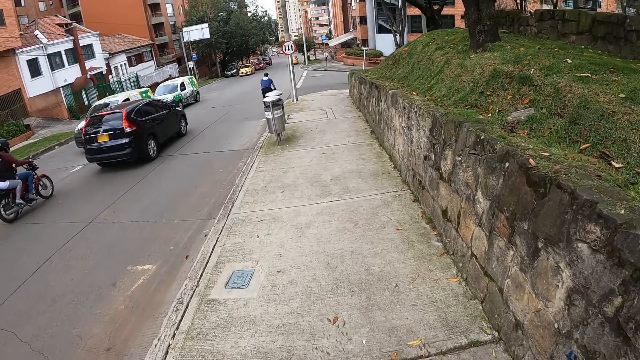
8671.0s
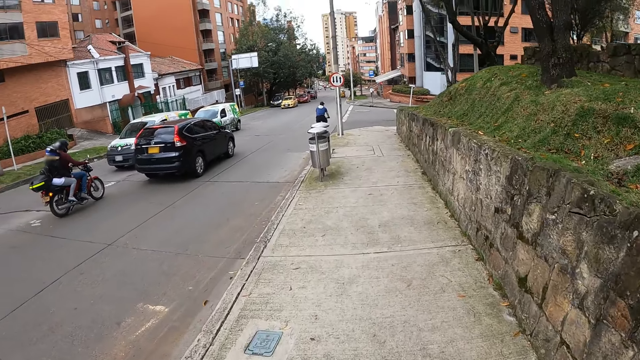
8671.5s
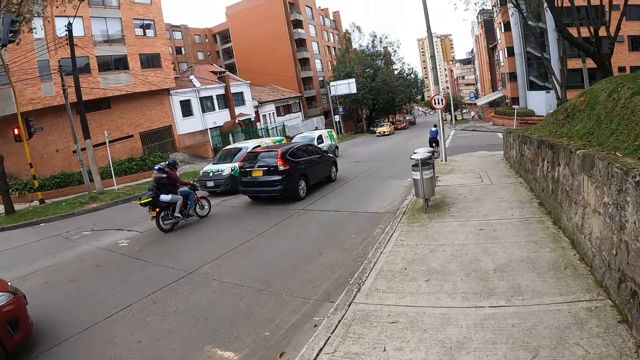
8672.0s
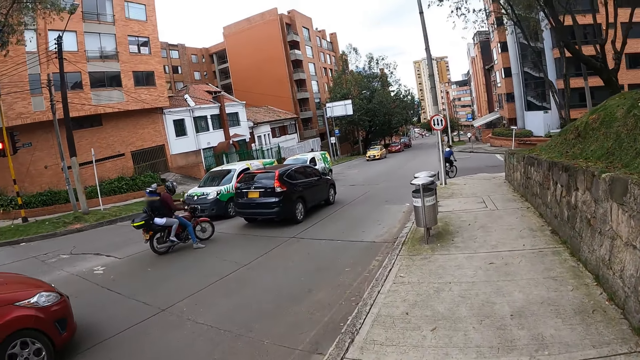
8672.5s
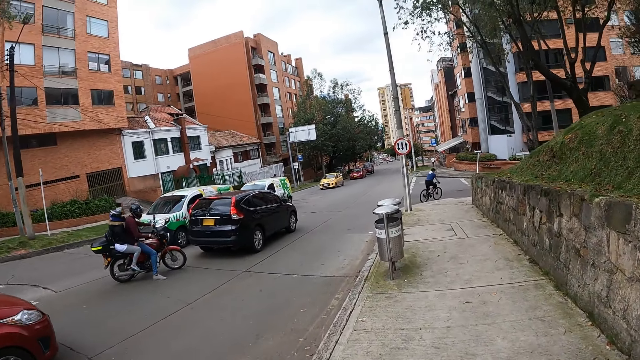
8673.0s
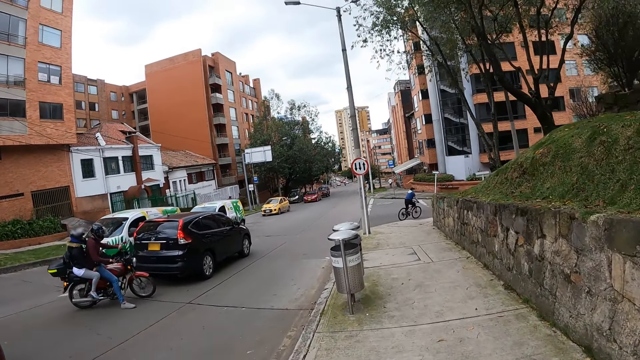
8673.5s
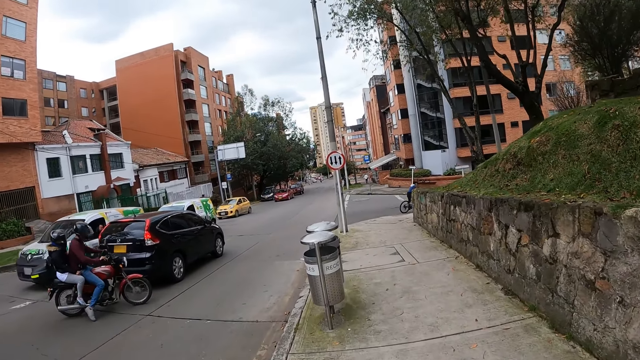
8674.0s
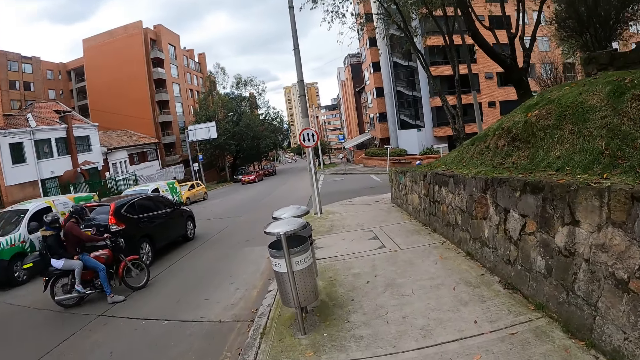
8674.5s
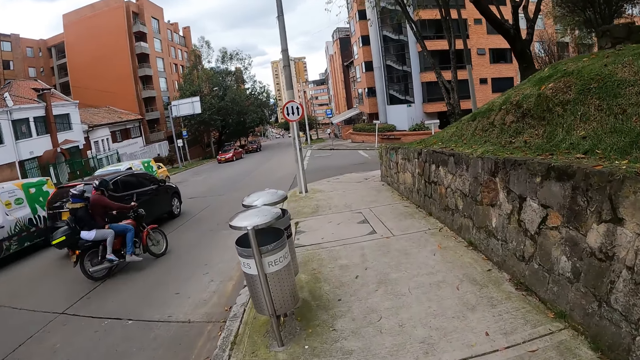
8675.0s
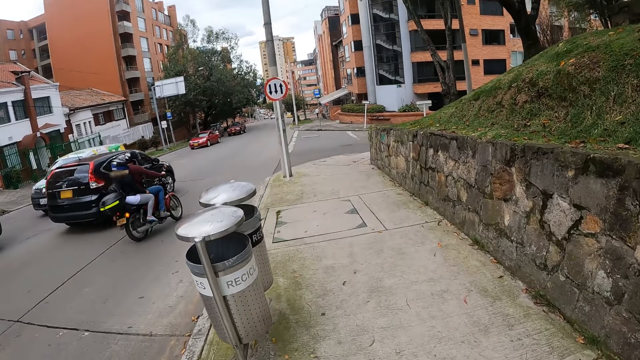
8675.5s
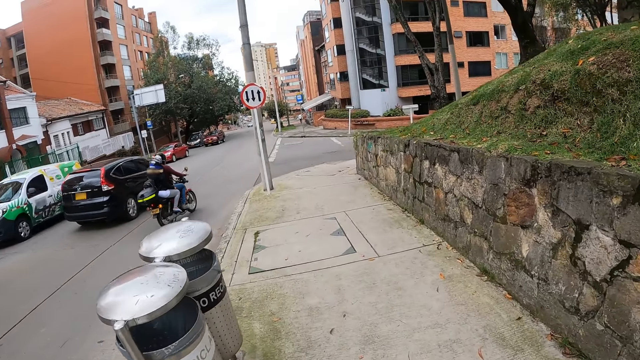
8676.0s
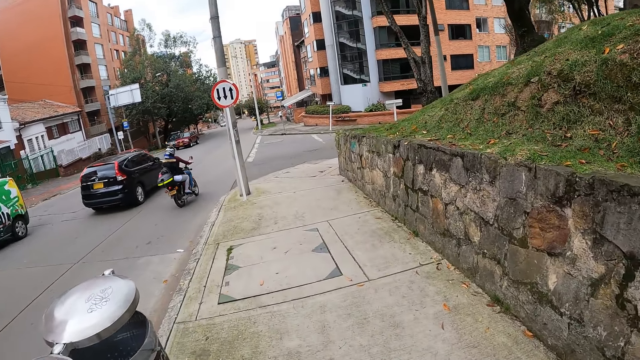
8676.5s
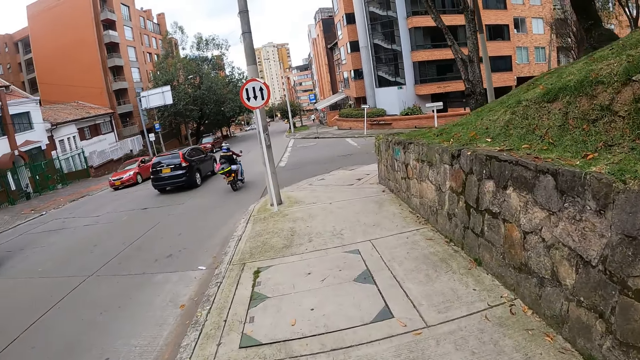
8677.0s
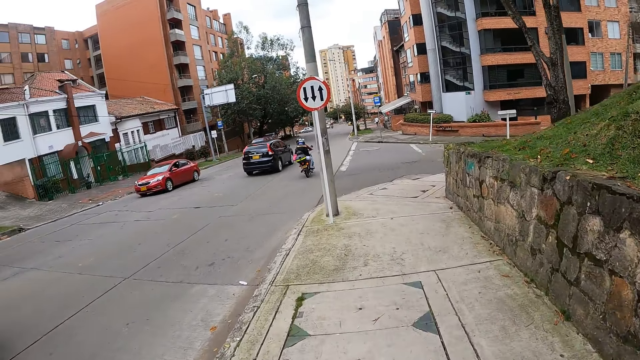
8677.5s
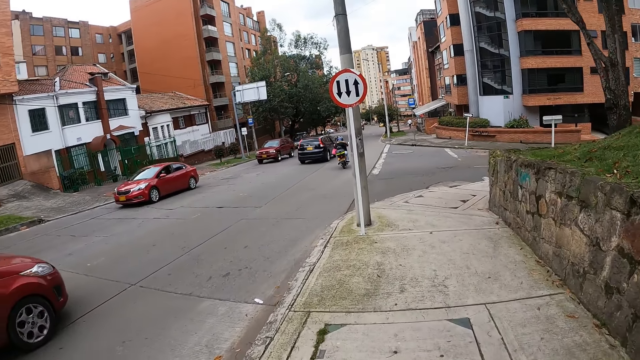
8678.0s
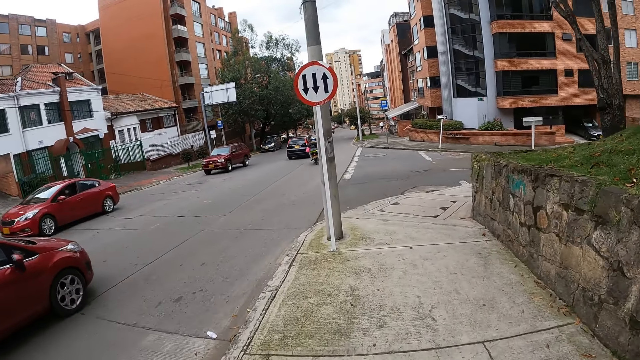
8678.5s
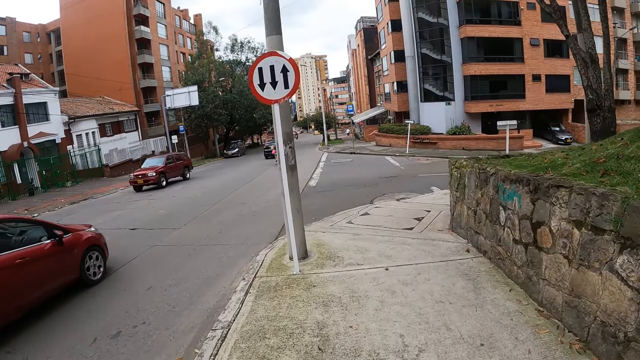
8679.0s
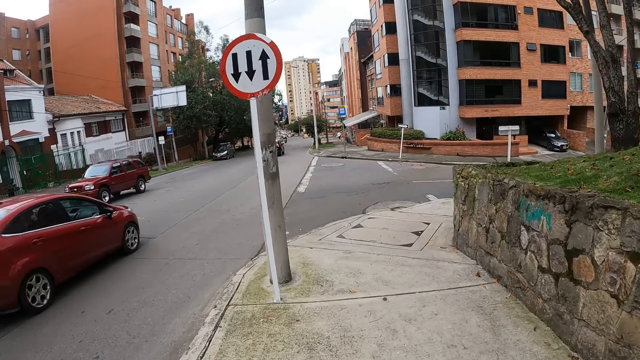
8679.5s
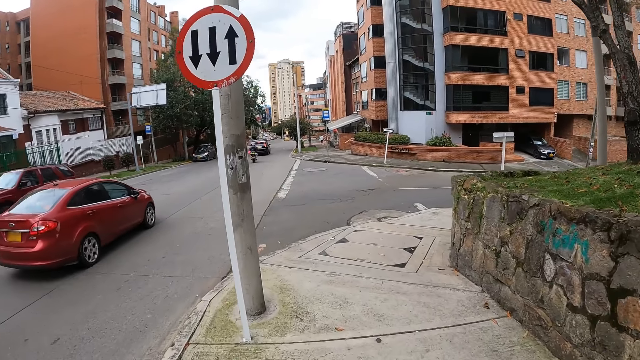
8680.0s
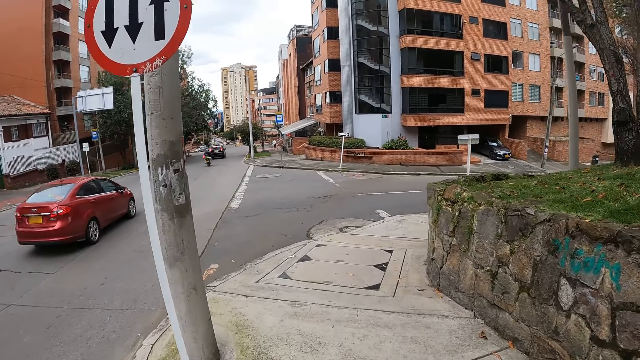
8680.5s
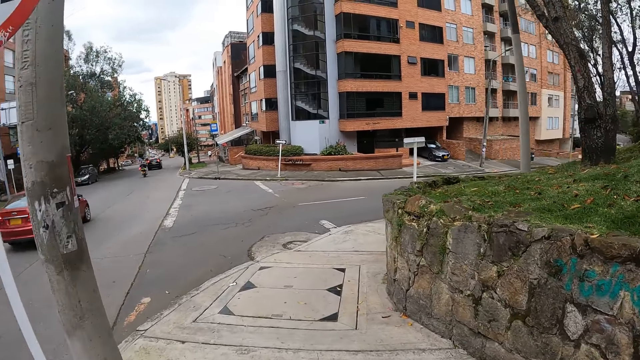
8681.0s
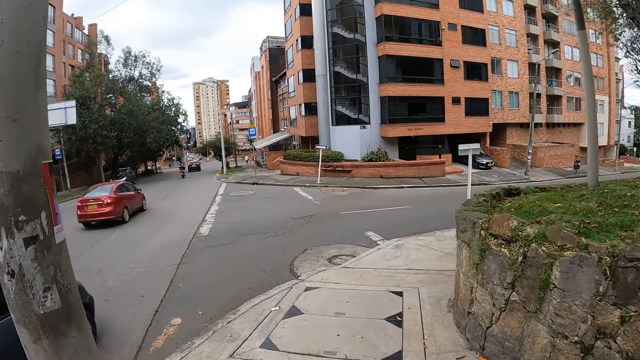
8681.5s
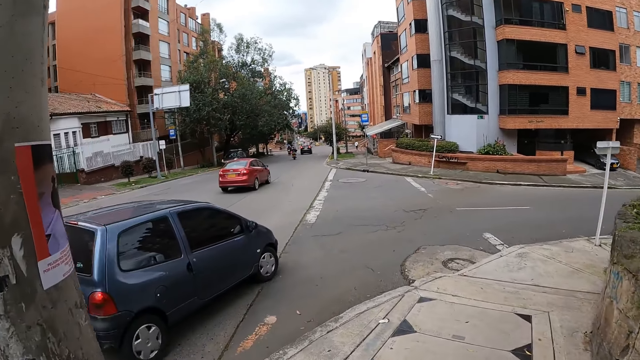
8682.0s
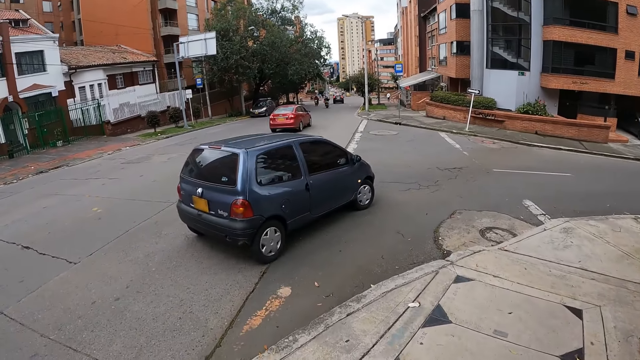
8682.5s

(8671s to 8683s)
The camera wearer walks along the pavement.

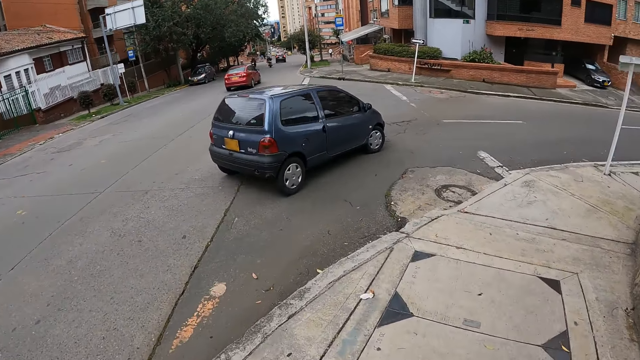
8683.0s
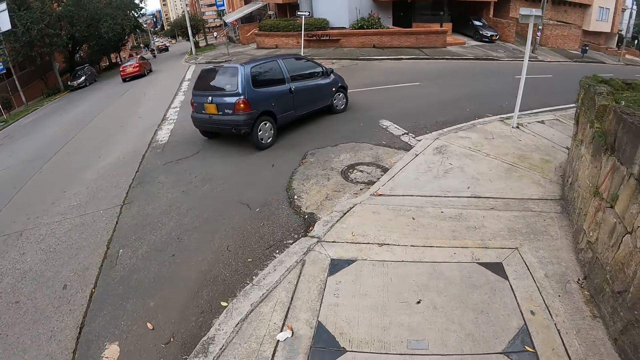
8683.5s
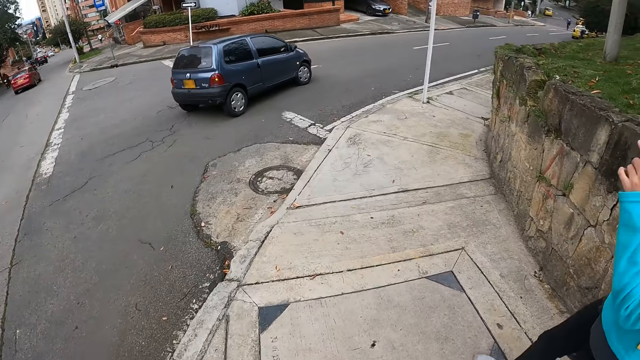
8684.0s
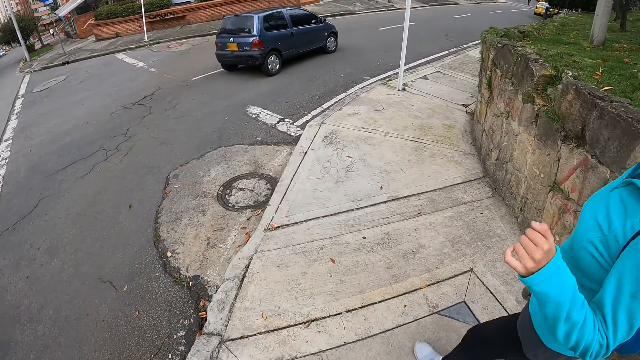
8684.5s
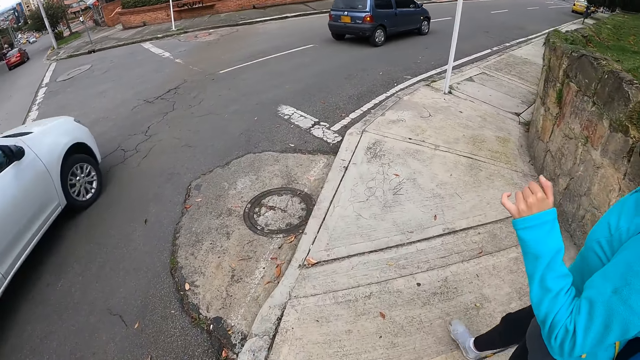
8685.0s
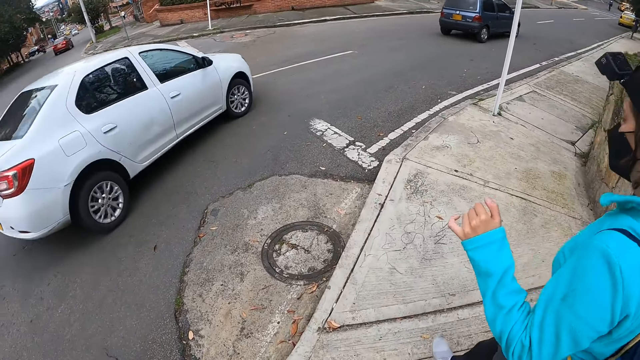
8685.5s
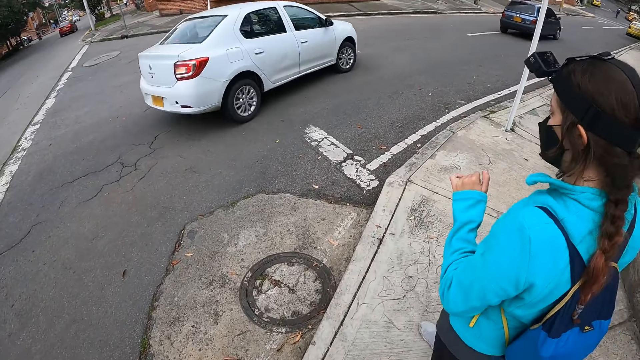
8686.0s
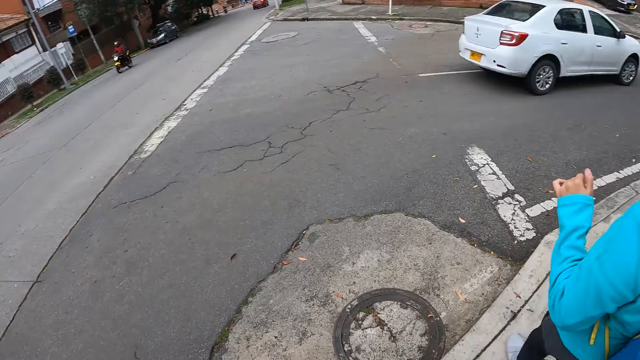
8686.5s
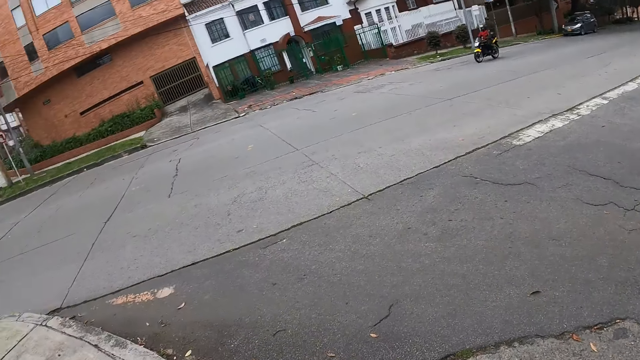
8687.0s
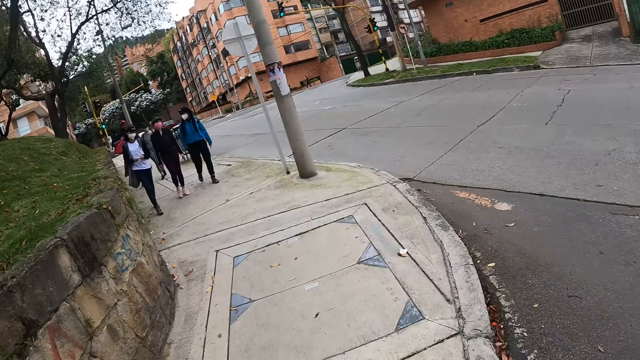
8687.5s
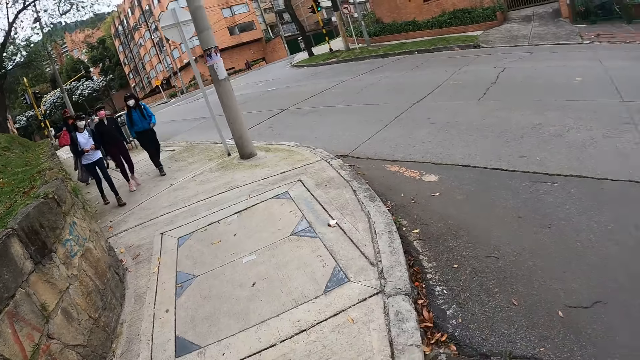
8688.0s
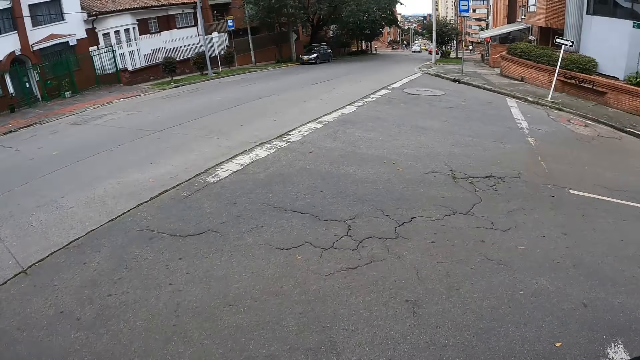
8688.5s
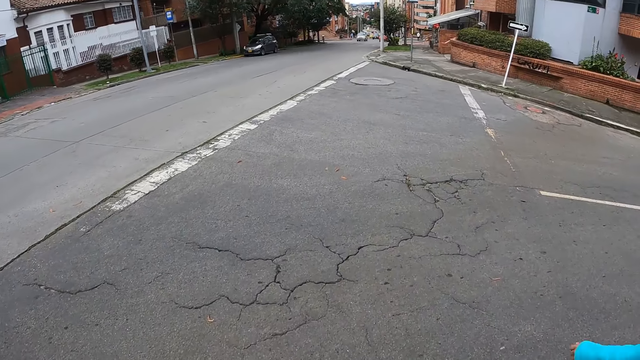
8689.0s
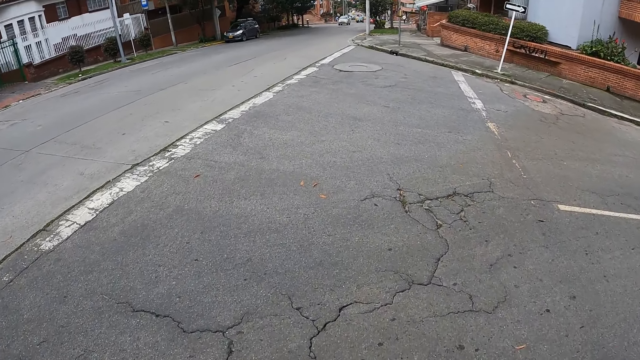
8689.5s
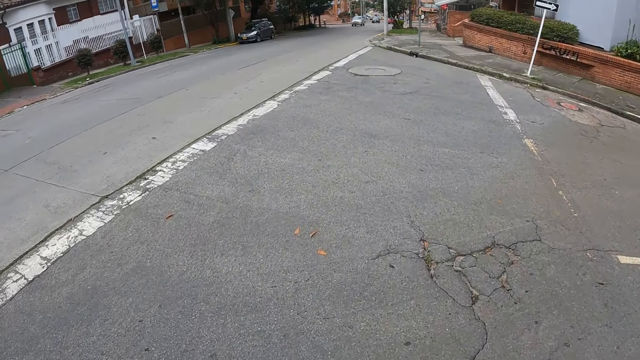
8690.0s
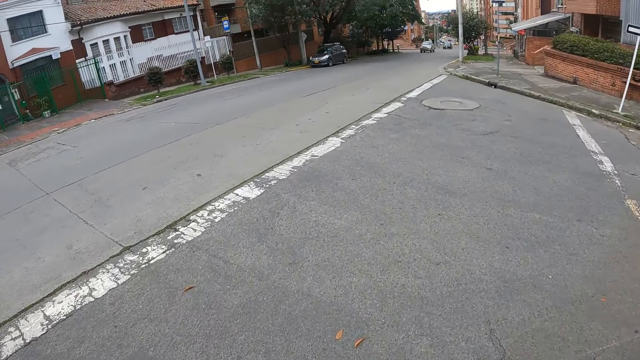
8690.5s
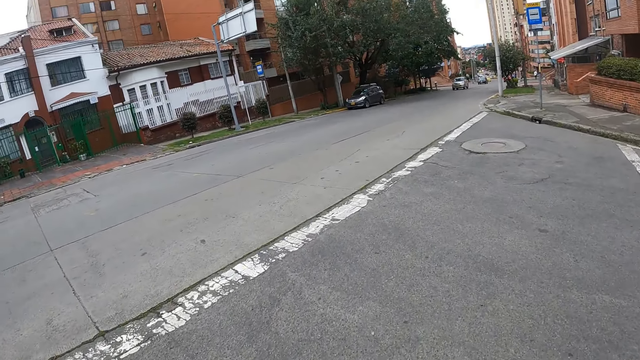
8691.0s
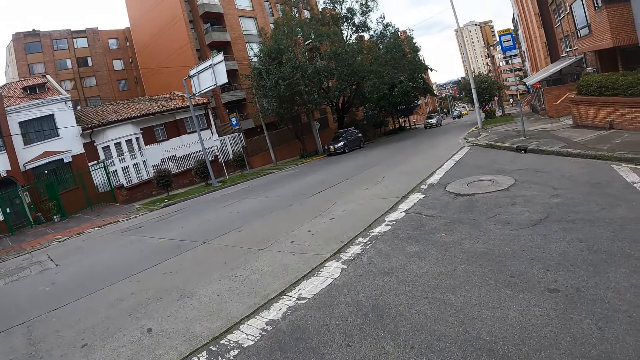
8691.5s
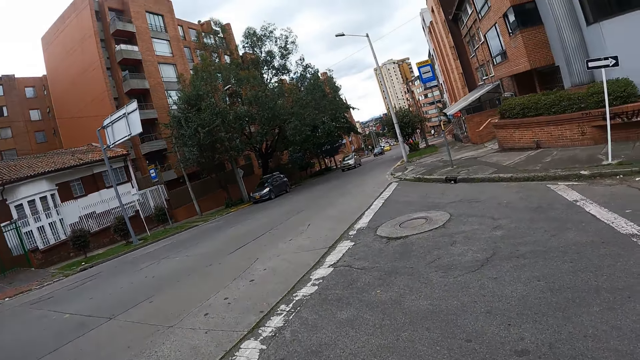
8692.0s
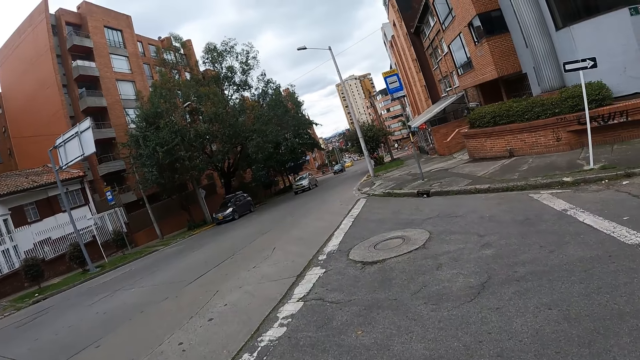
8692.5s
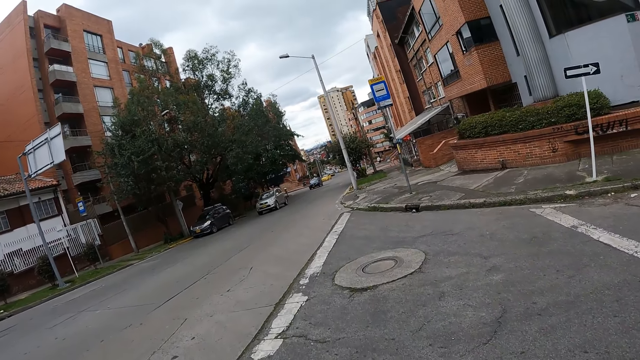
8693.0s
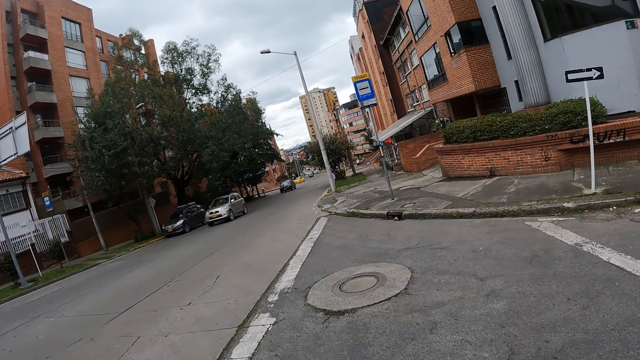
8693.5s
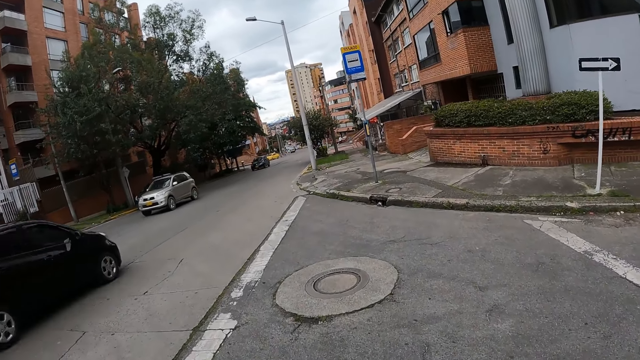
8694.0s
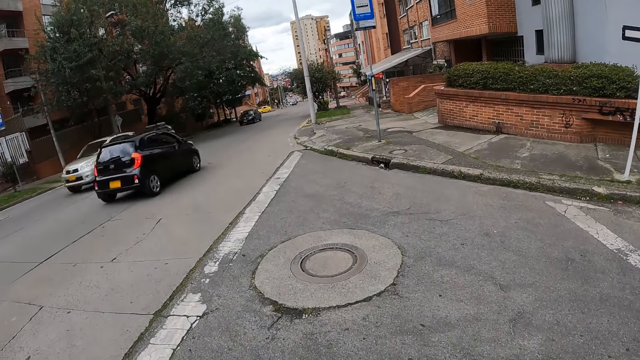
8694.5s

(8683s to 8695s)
A woman walks across the walkway. Another woman walks across the walkway. A third woman walks across the walkway. The camera wearer interacts with a lady. They cross the road.
